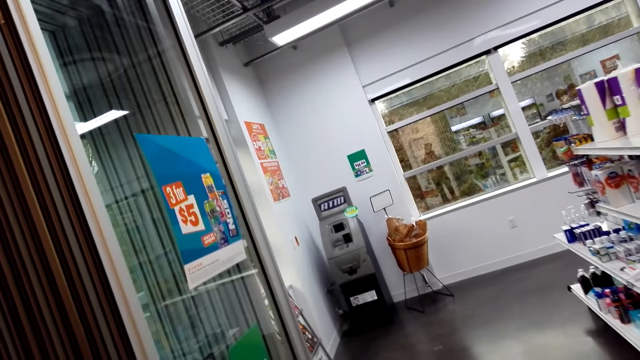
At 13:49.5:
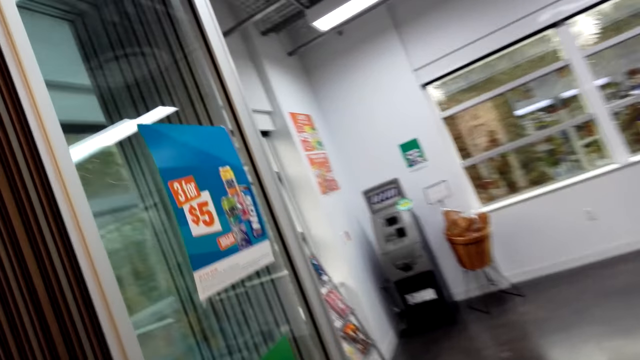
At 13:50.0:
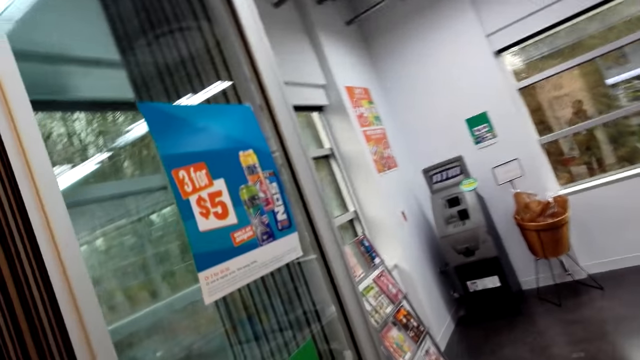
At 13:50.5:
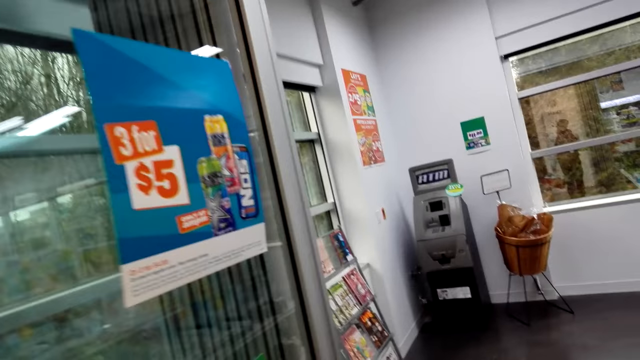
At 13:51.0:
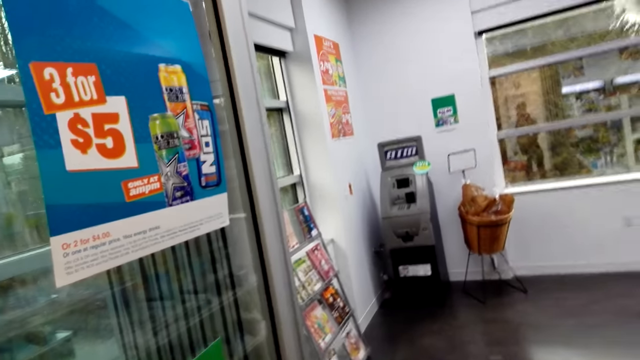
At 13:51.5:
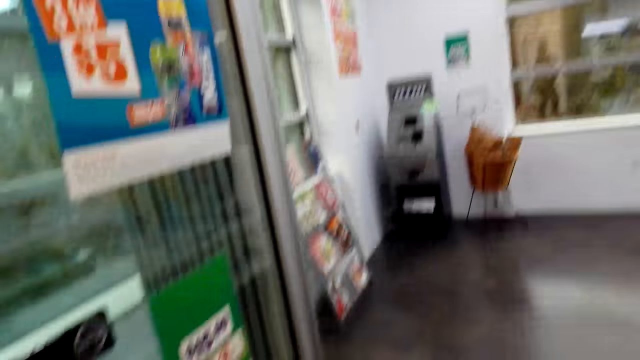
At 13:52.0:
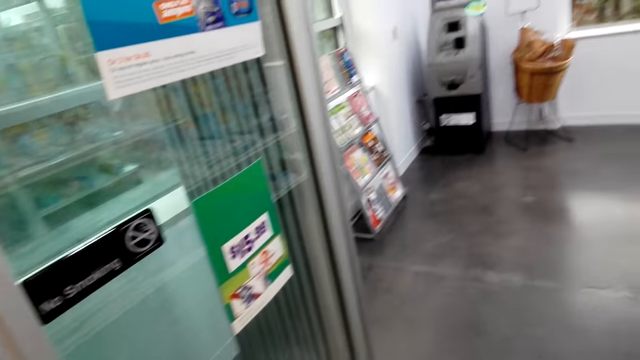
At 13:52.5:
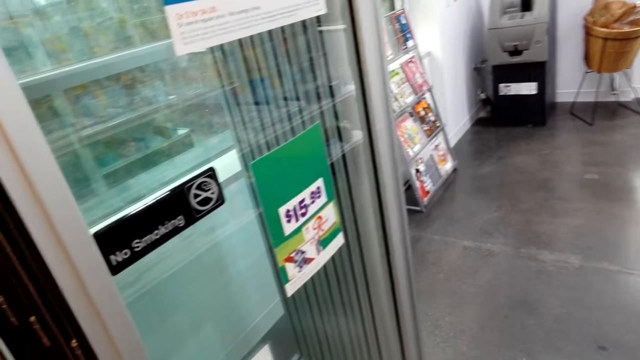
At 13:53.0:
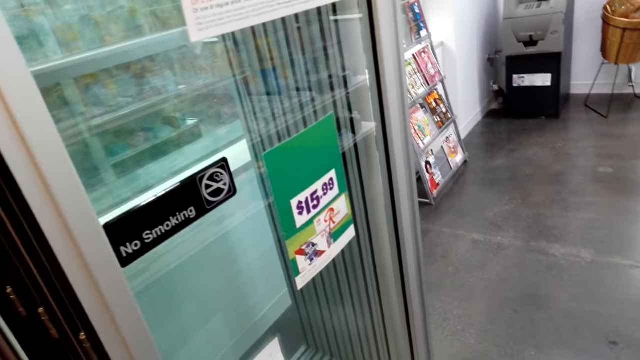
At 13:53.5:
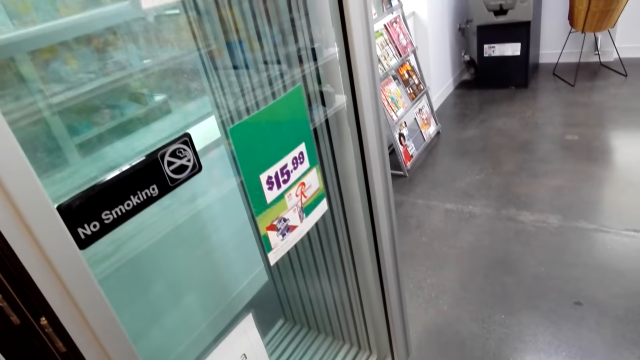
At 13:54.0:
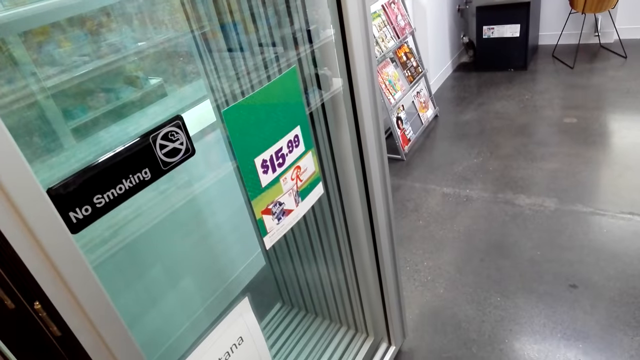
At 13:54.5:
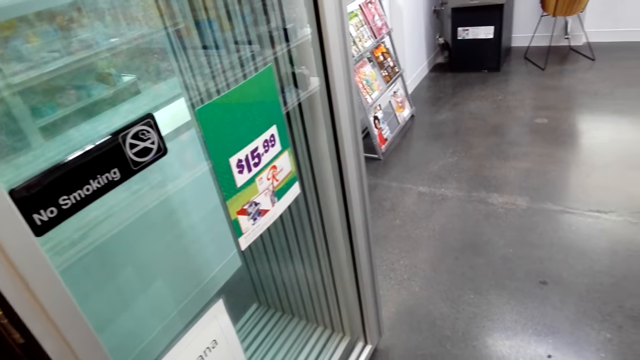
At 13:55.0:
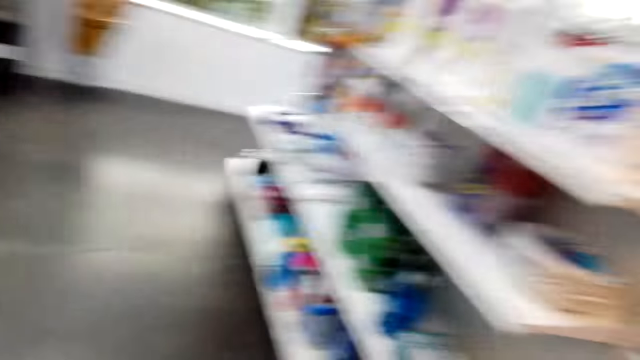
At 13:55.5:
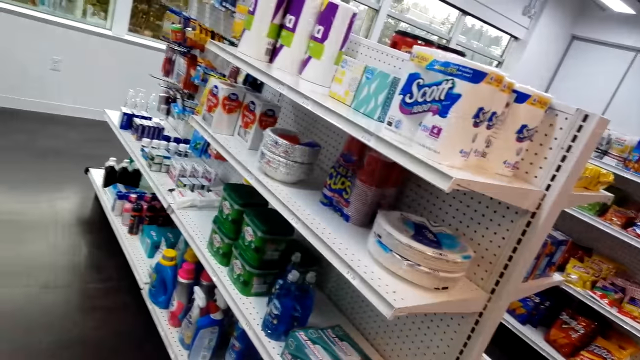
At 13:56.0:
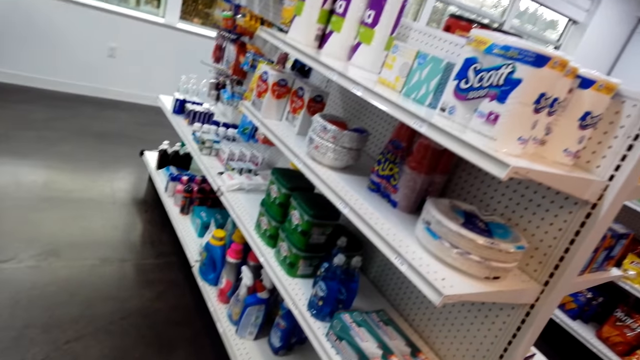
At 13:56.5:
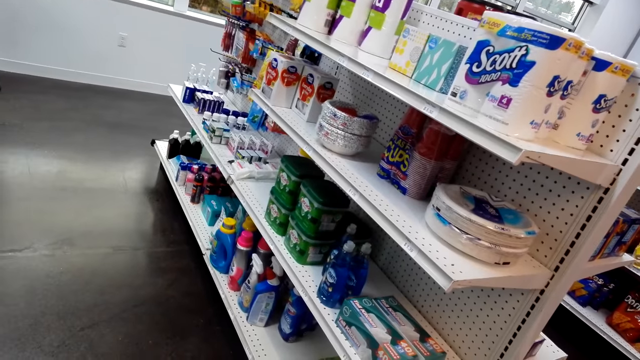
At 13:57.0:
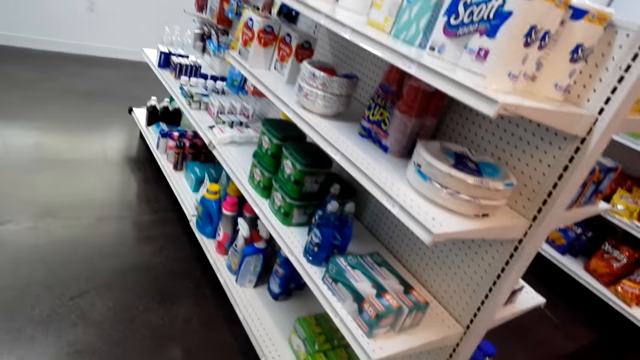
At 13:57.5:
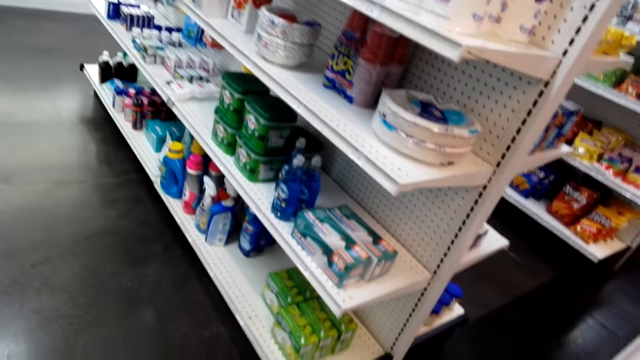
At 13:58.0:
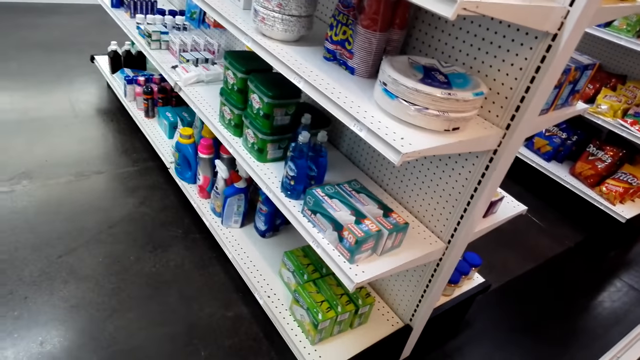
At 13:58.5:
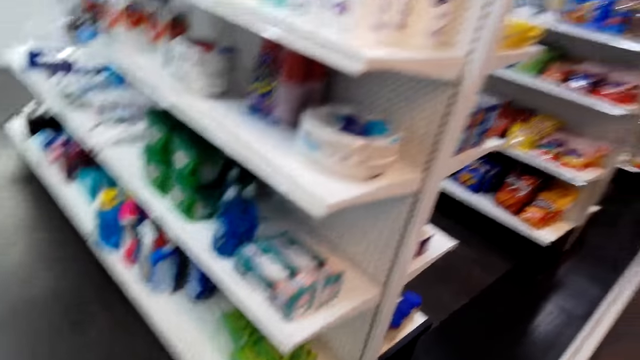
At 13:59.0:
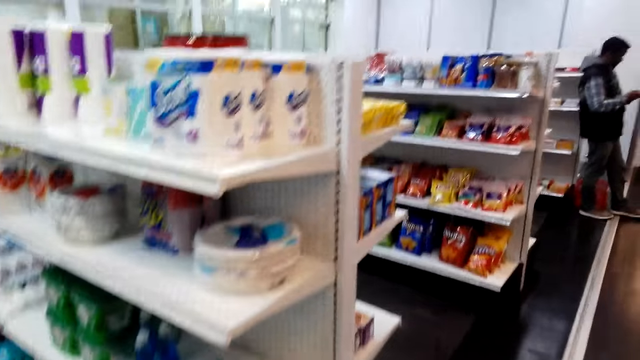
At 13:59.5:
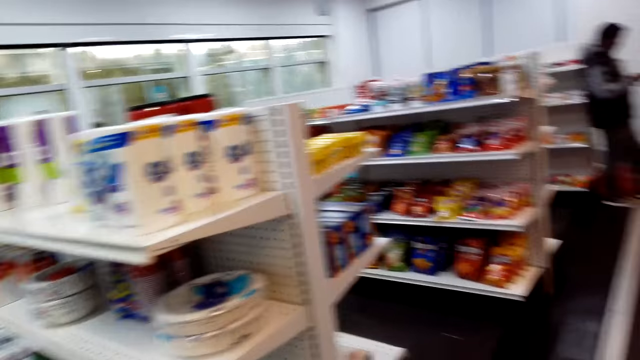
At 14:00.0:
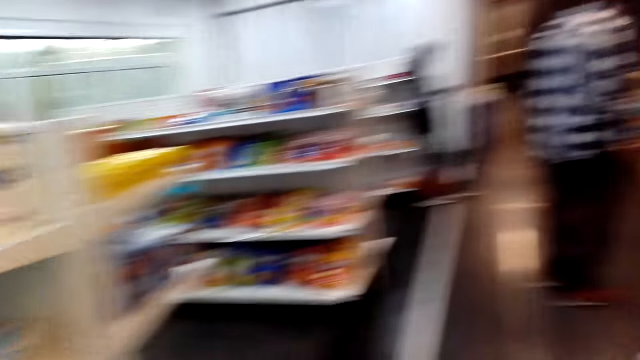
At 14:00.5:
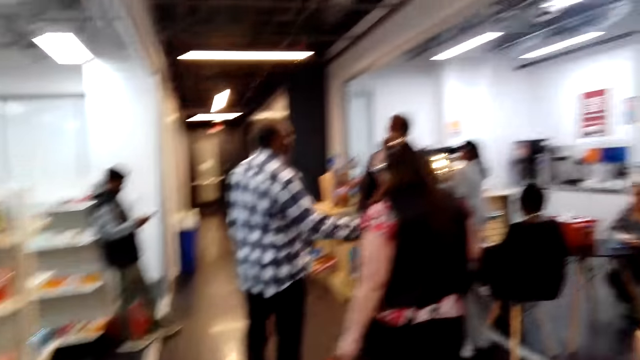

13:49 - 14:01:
The camera wearer reads the writings on the wall.

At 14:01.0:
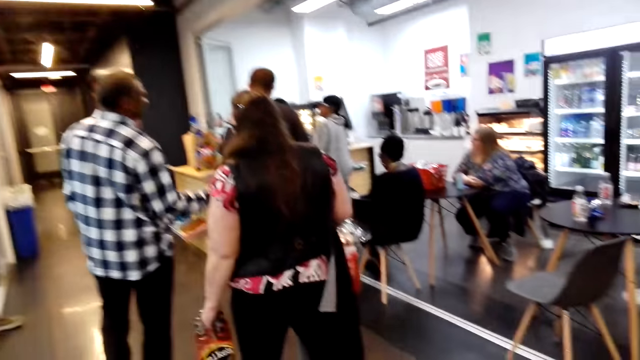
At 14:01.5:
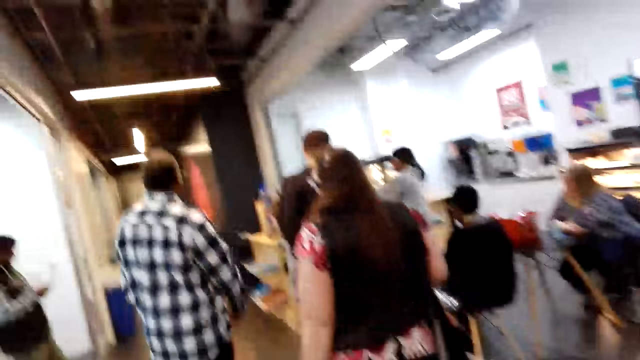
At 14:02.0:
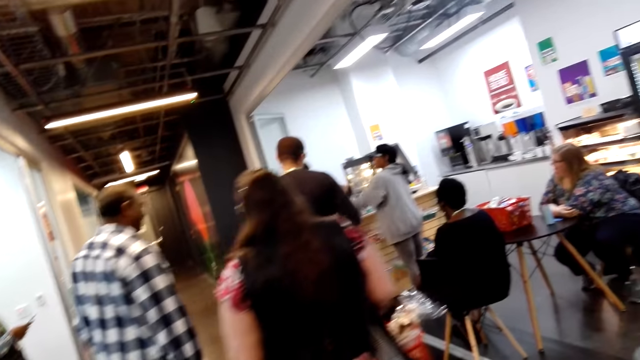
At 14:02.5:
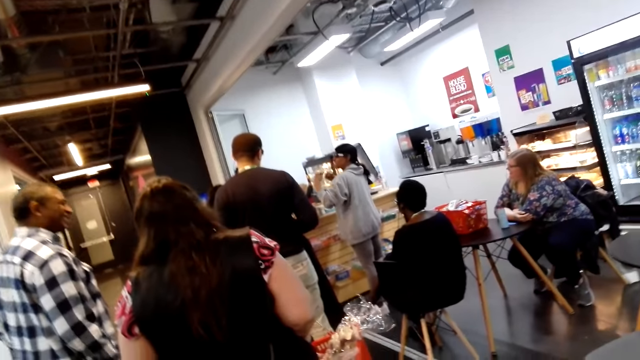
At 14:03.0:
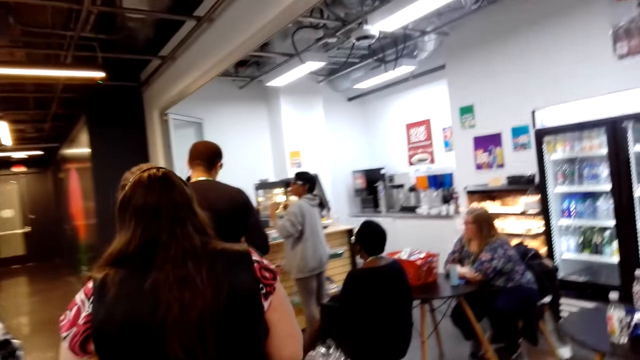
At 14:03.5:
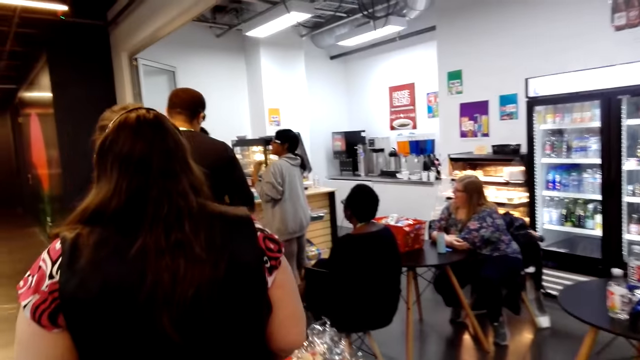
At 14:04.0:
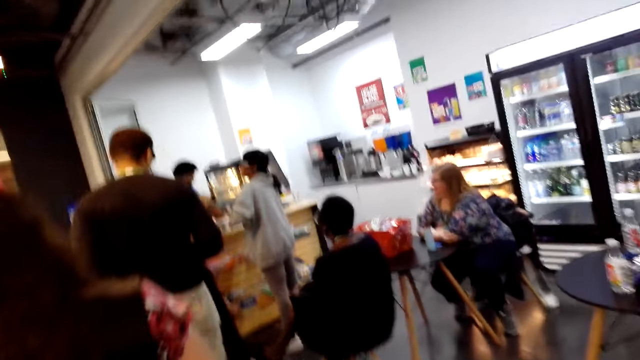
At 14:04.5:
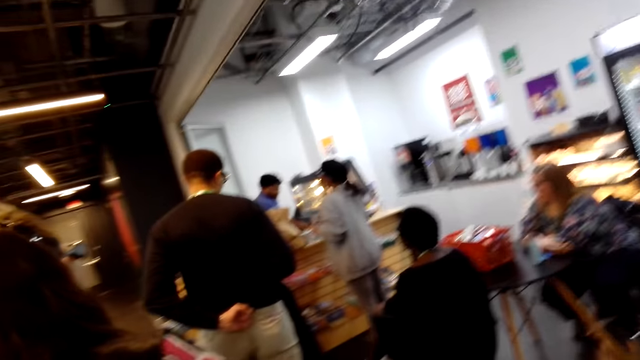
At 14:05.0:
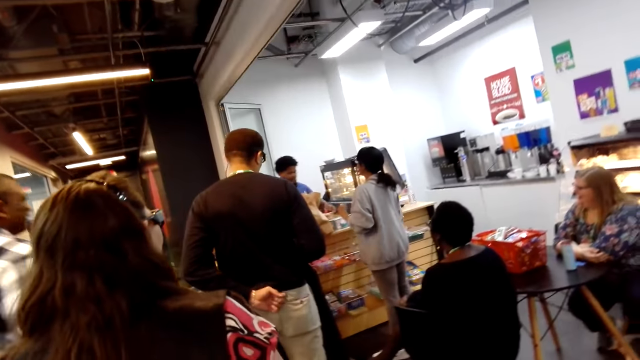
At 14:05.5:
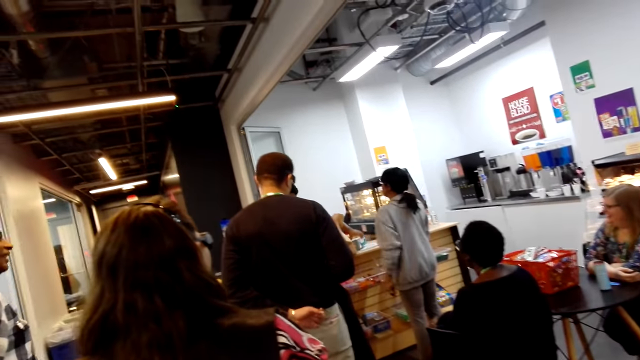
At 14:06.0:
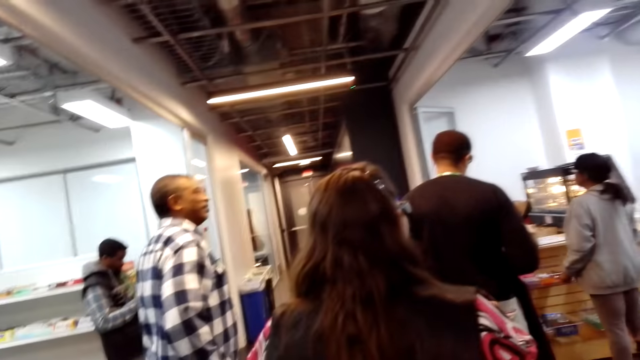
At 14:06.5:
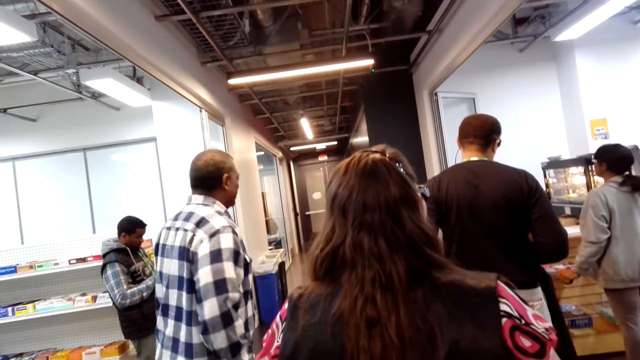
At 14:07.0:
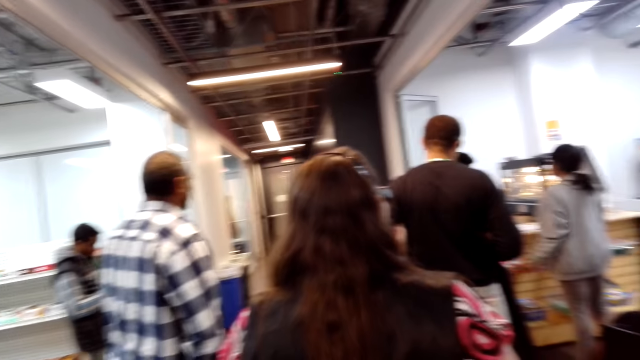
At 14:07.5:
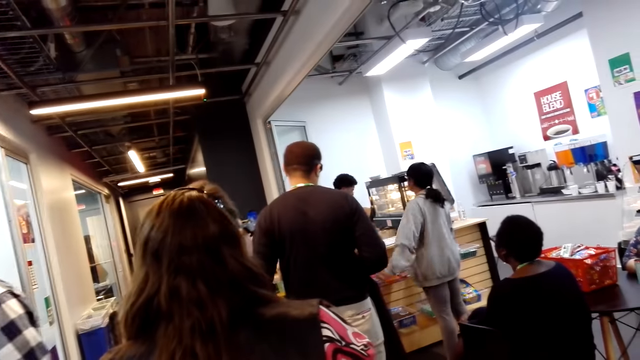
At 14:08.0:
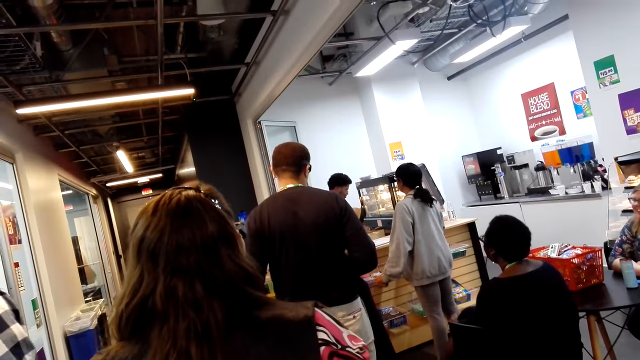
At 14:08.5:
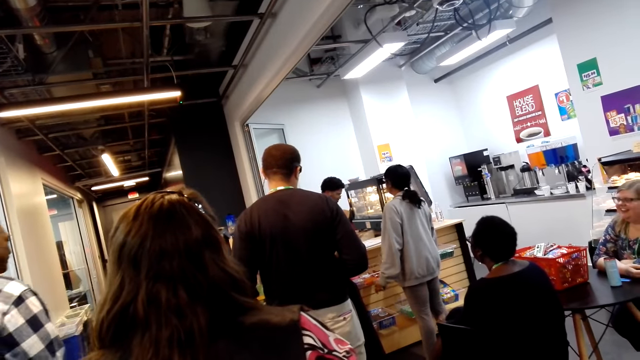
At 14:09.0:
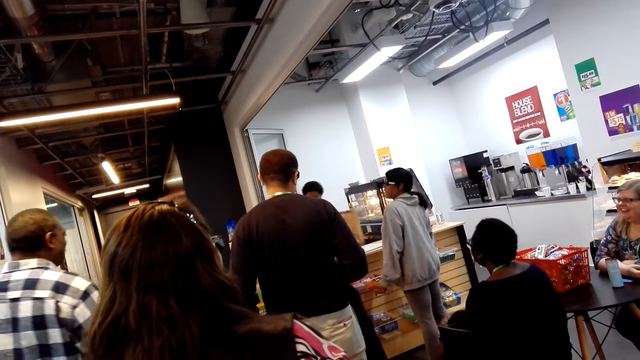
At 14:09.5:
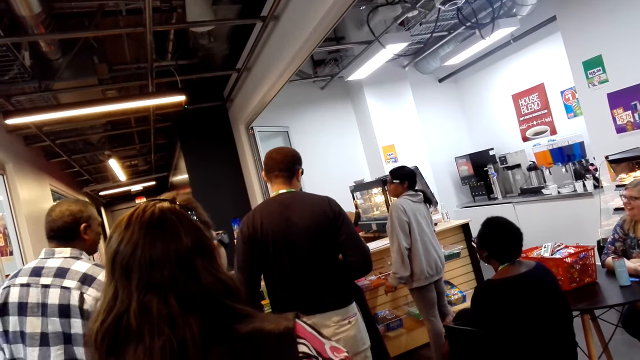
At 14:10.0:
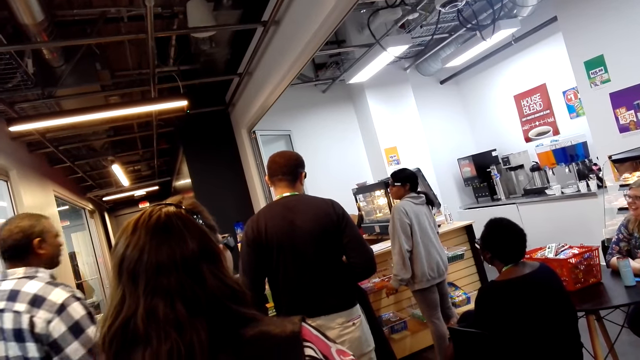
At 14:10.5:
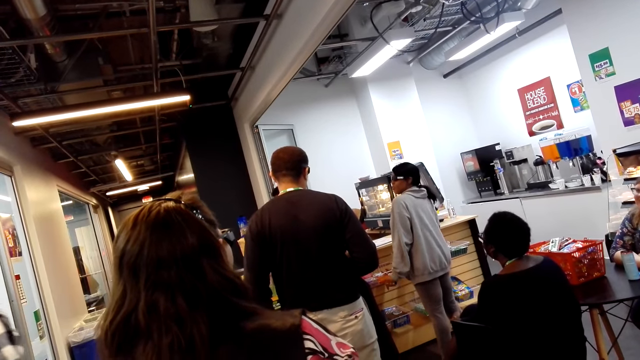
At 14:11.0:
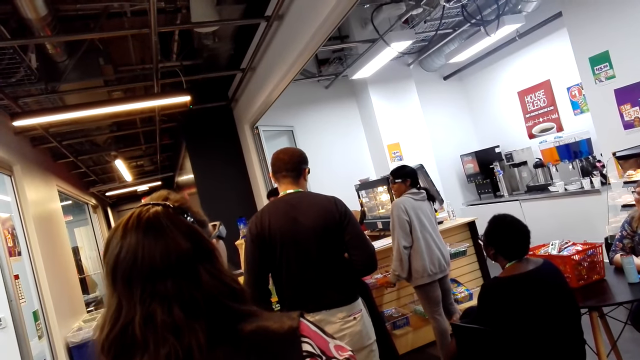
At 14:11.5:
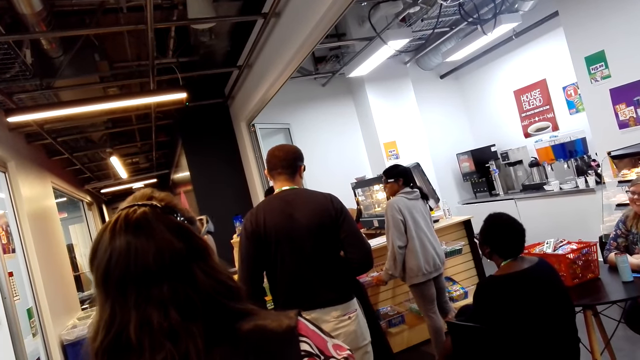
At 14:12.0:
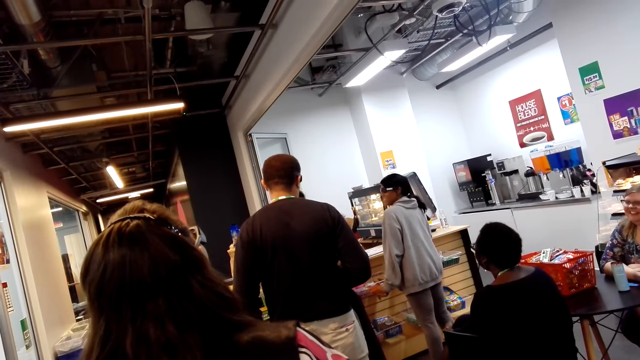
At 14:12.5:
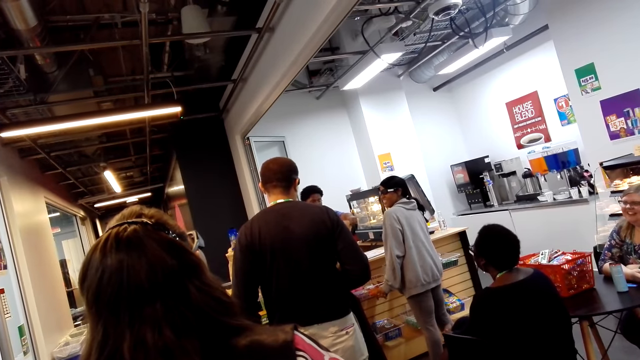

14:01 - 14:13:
A man picks up a khaki bag.
